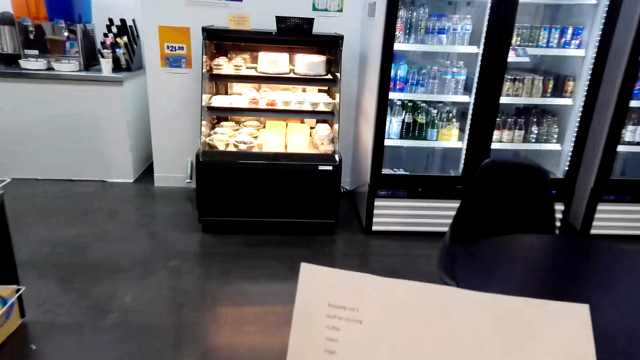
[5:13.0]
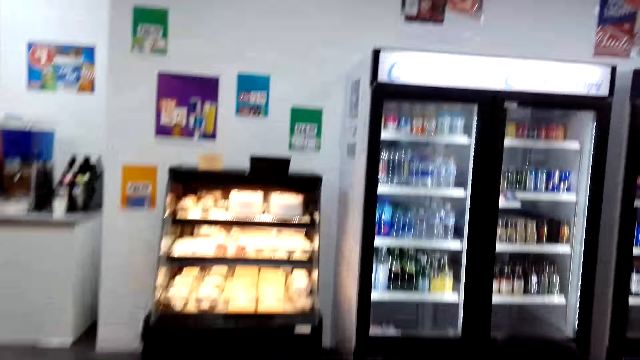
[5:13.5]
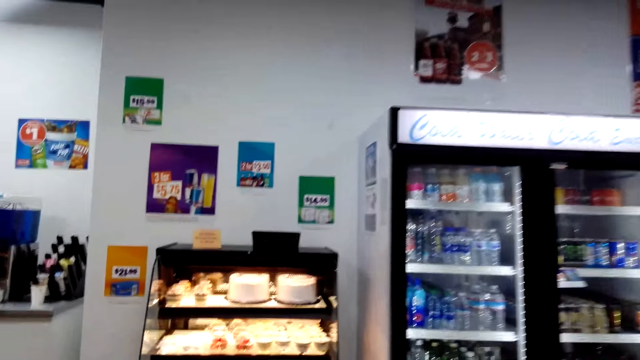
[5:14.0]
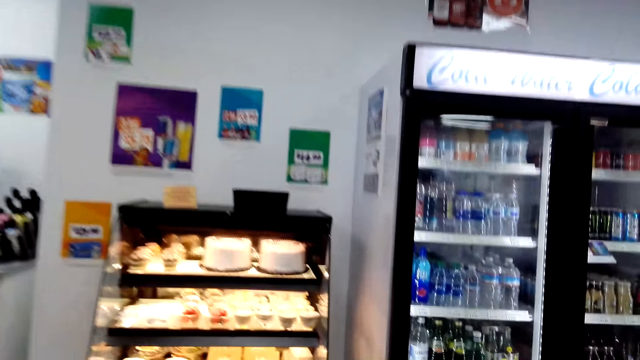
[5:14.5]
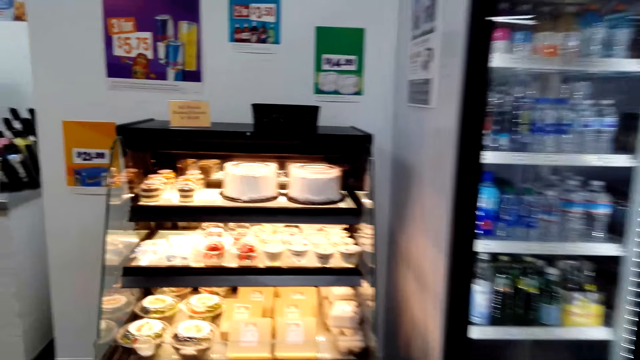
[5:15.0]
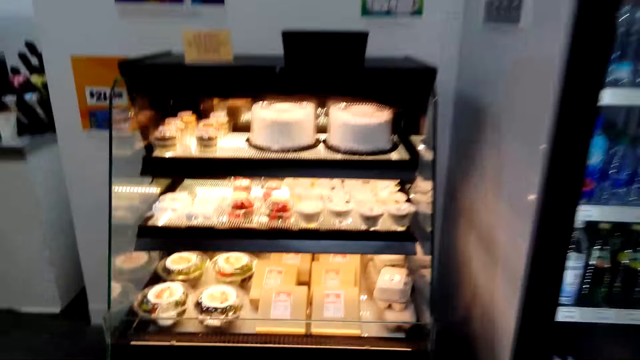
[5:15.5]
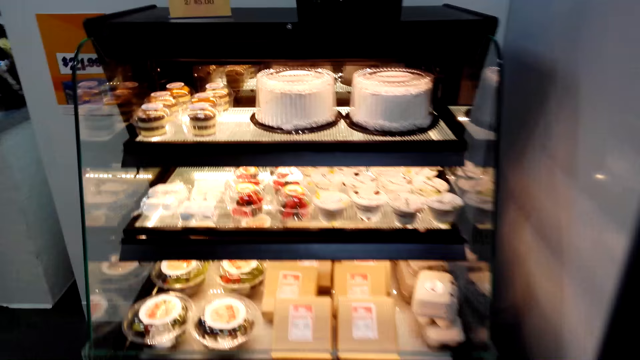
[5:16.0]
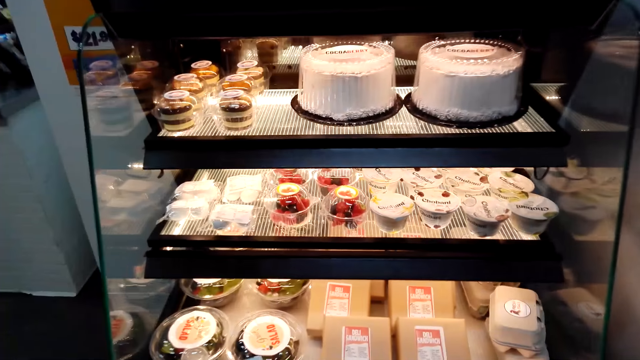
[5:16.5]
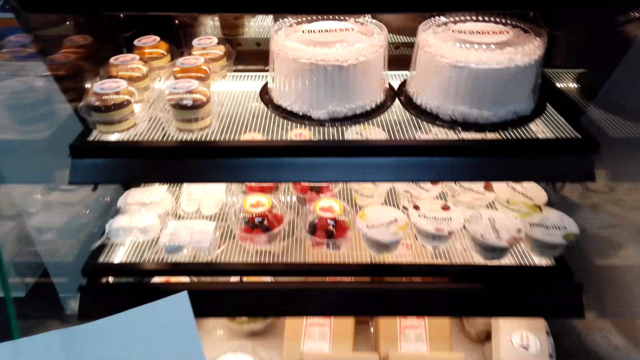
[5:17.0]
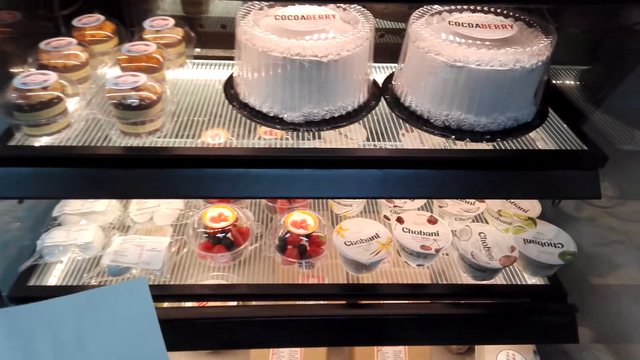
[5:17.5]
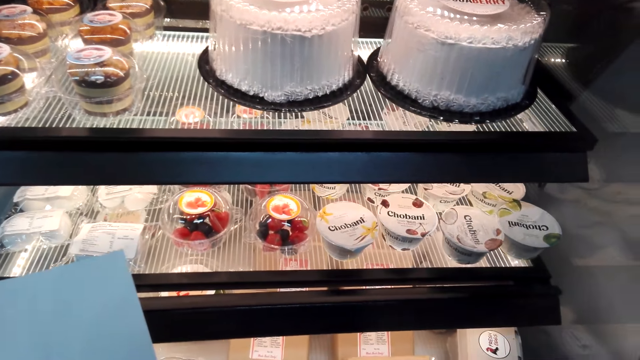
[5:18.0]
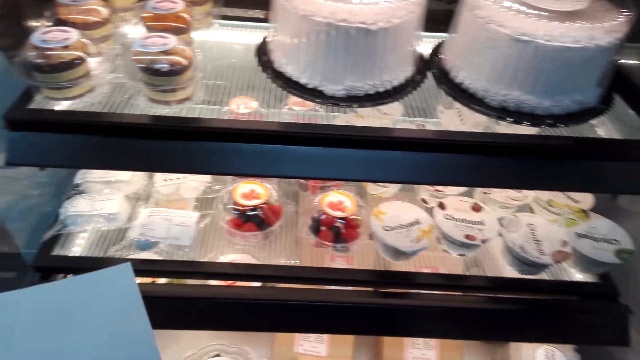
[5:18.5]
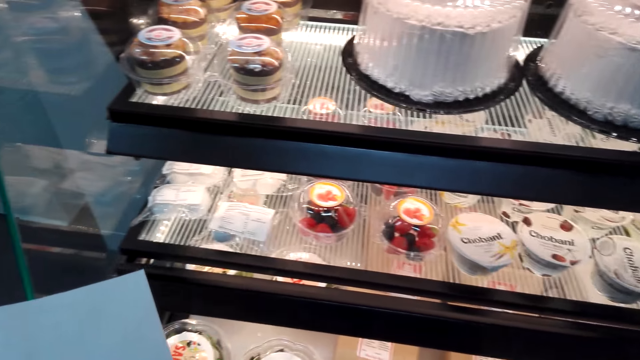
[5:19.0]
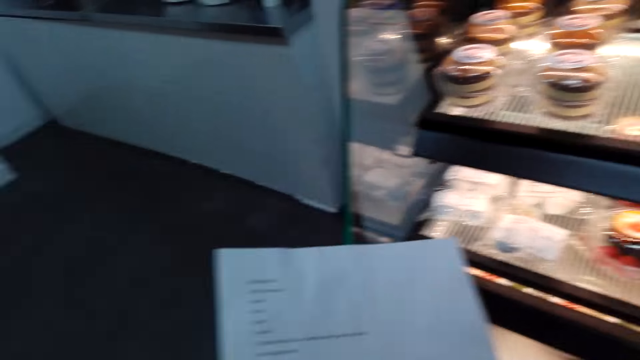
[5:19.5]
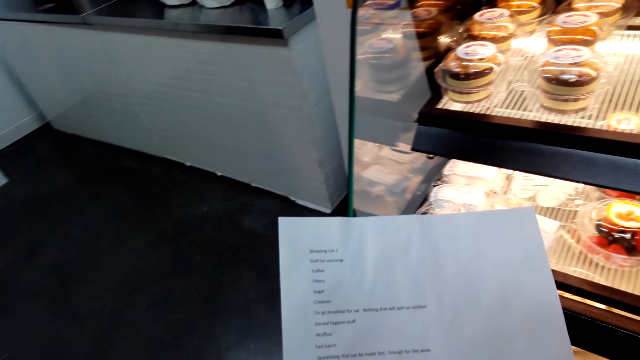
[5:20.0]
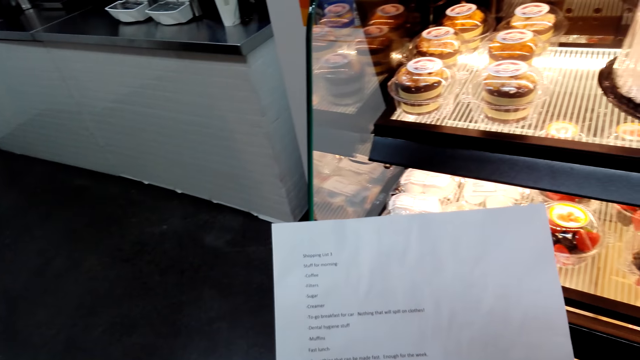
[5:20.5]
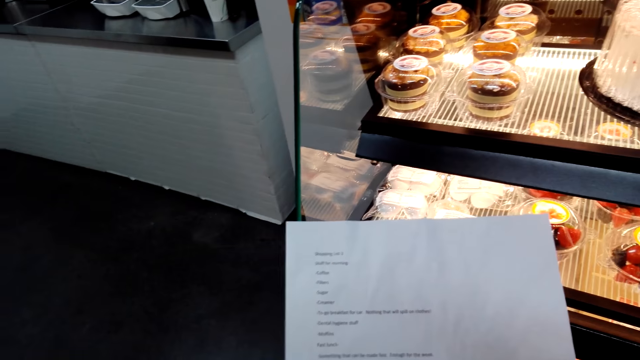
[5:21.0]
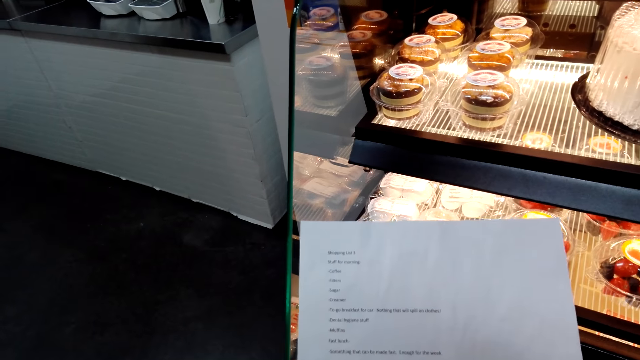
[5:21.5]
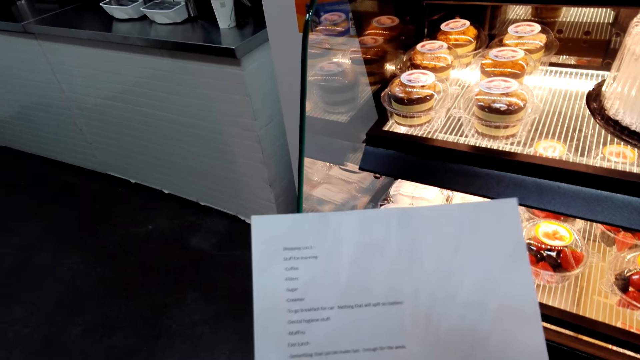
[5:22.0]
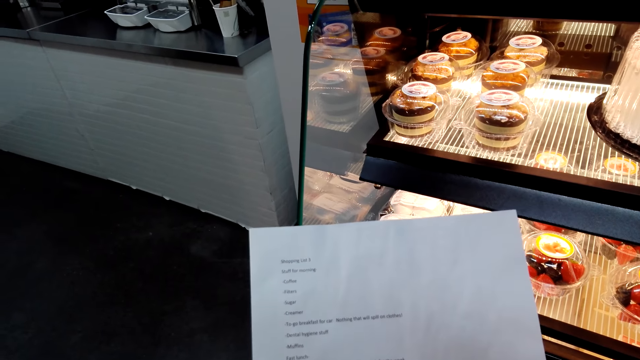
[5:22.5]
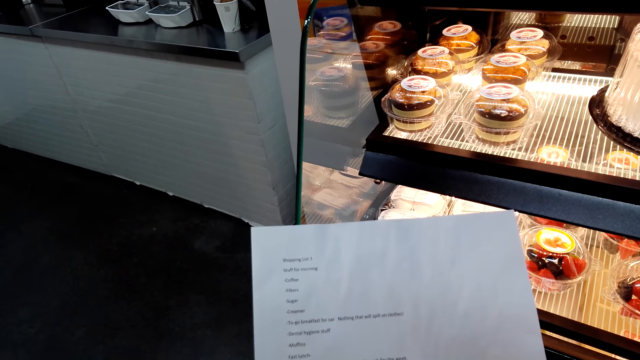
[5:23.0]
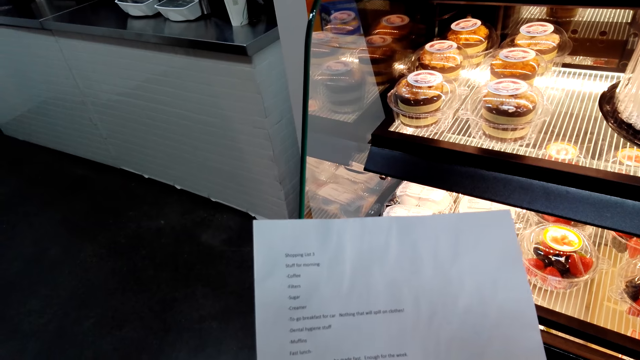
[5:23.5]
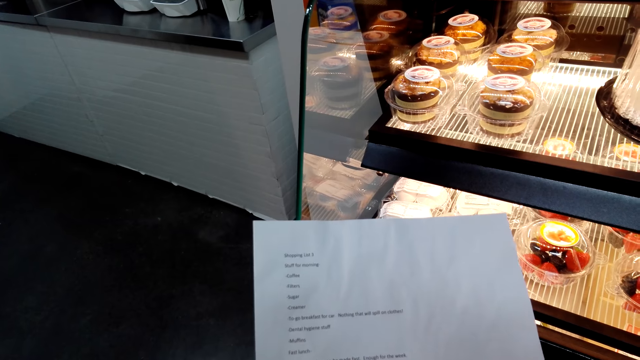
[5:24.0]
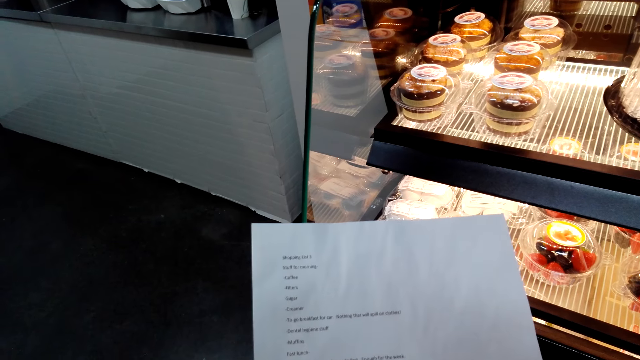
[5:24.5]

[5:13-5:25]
The camera wearer stands. They look at the paper.

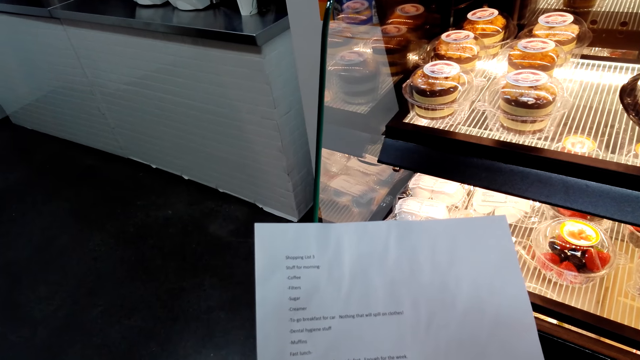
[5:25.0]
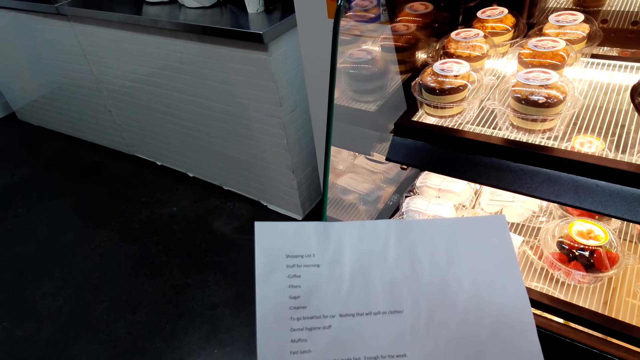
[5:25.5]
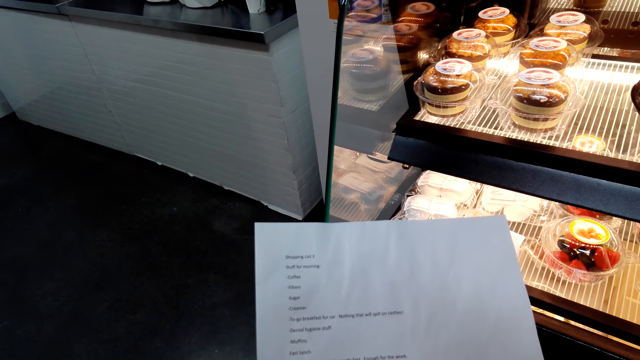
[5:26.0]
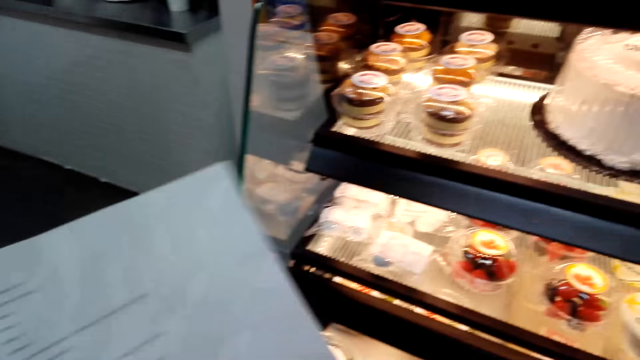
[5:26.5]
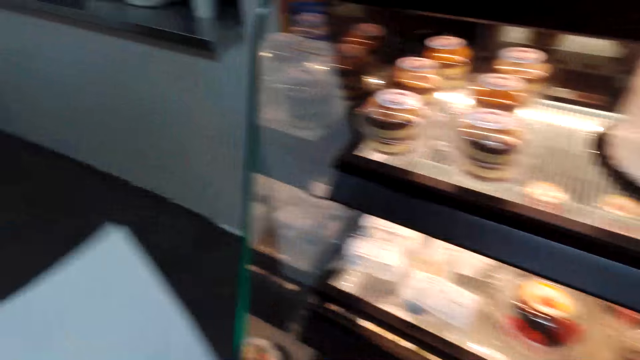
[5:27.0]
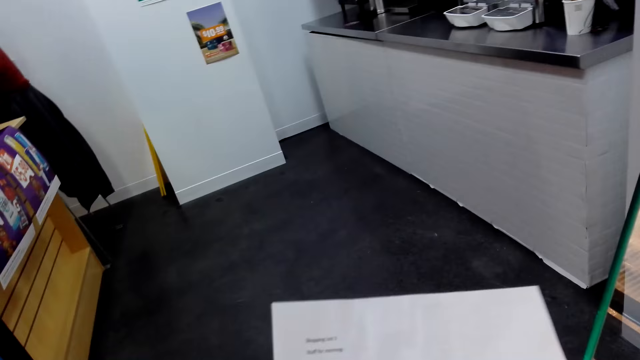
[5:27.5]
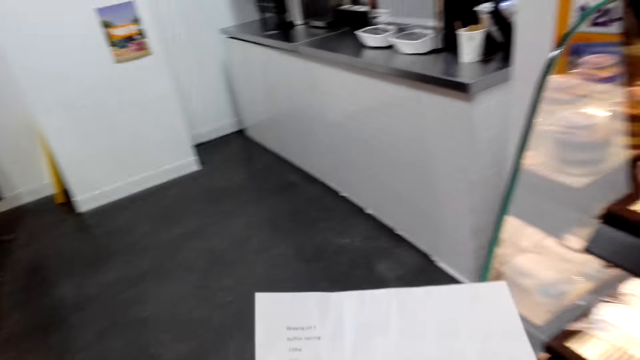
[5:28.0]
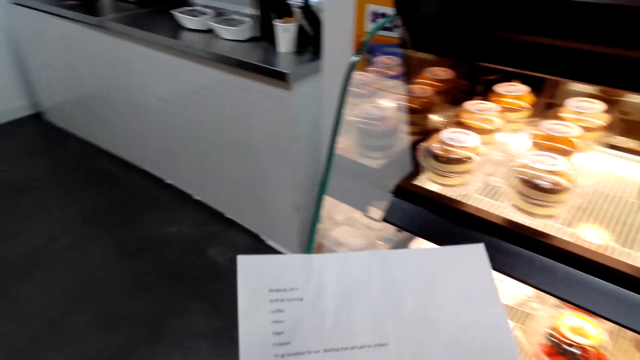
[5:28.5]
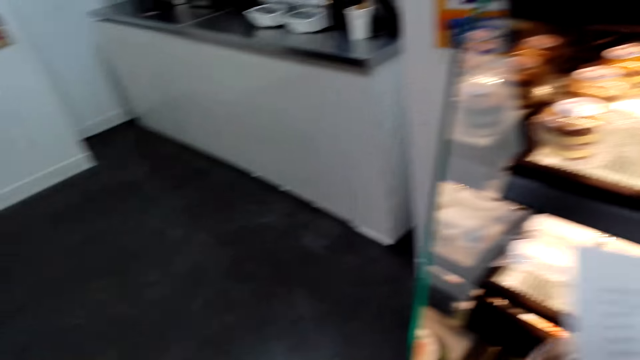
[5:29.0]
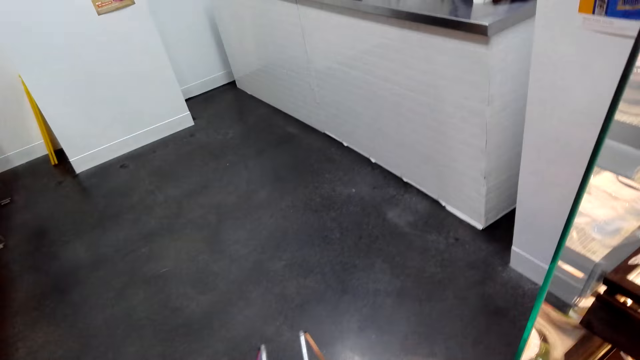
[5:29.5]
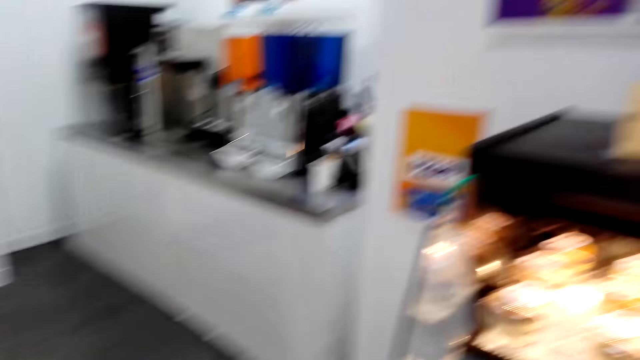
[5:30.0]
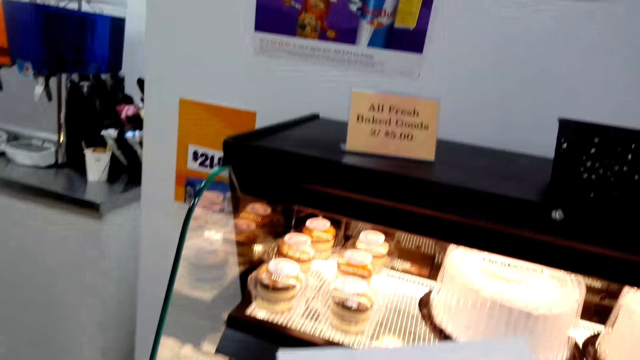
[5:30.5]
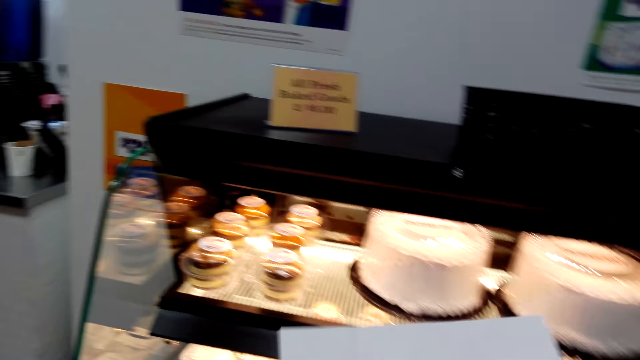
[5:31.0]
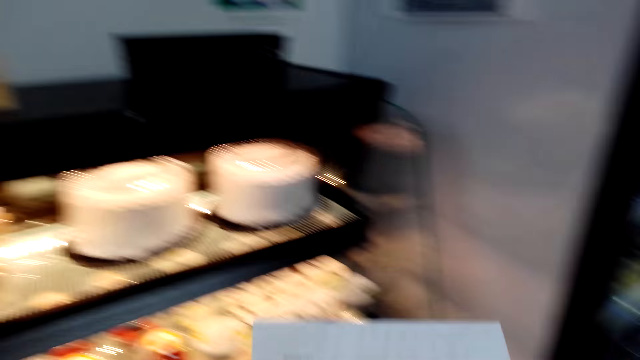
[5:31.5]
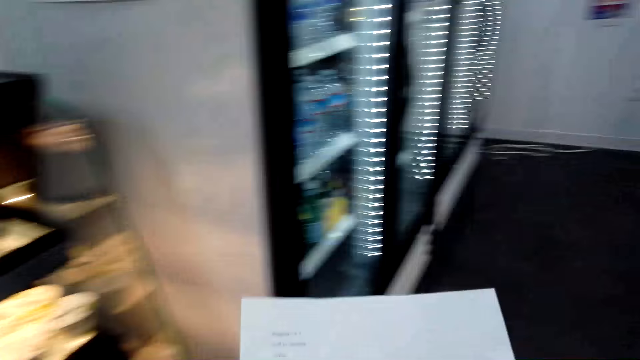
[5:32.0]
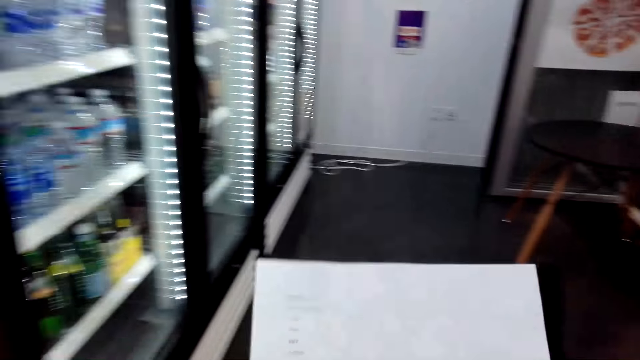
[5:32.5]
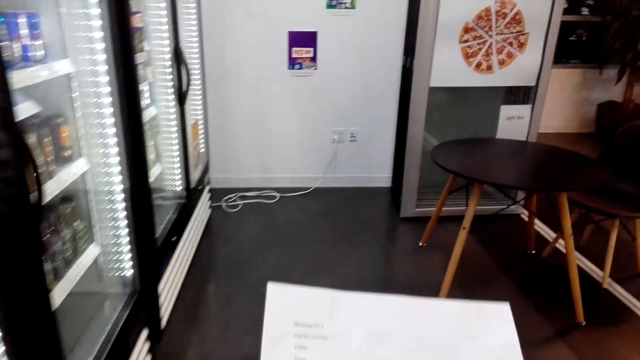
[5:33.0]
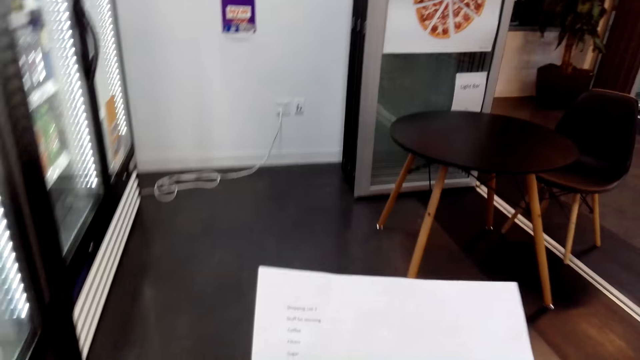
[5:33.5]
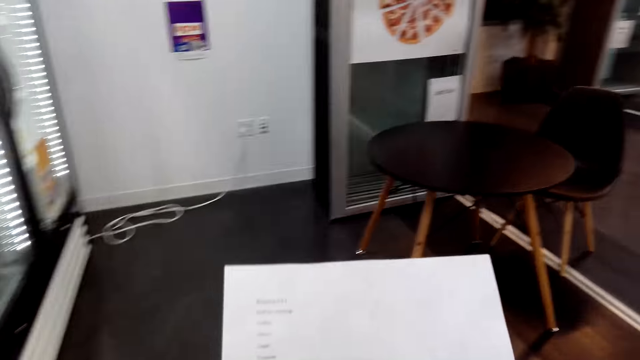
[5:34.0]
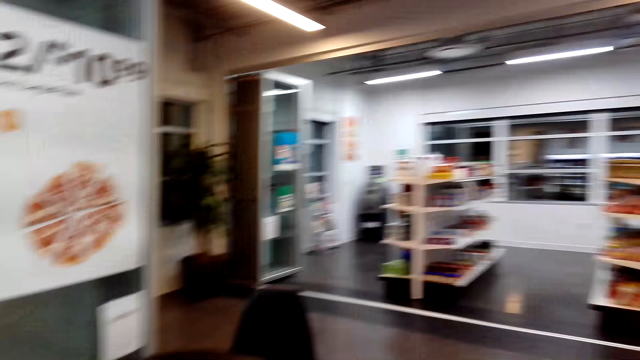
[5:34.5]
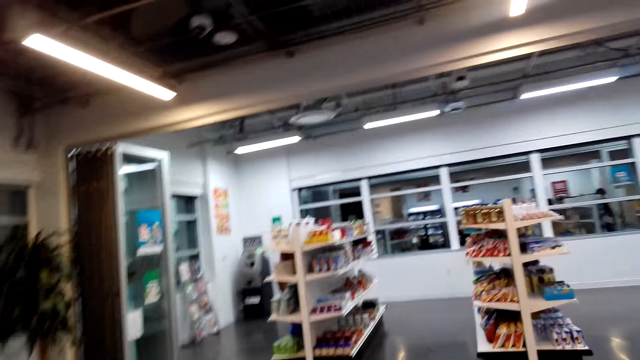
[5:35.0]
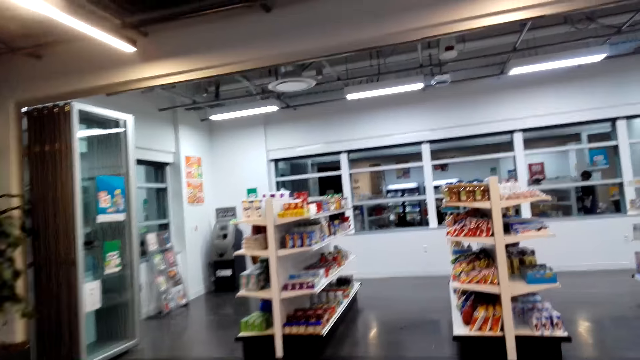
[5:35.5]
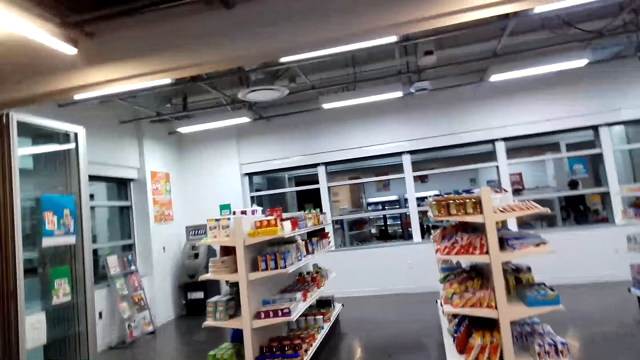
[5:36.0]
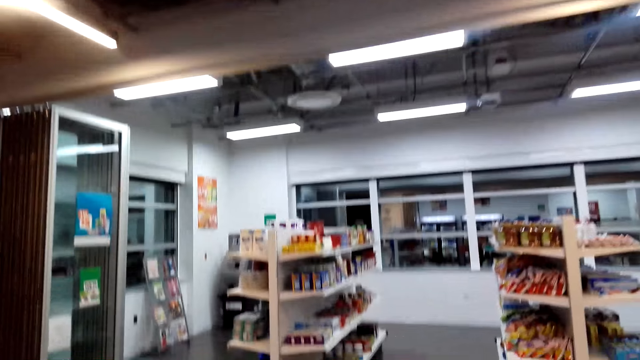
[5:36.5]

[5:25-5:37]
The camera wearer walks.
